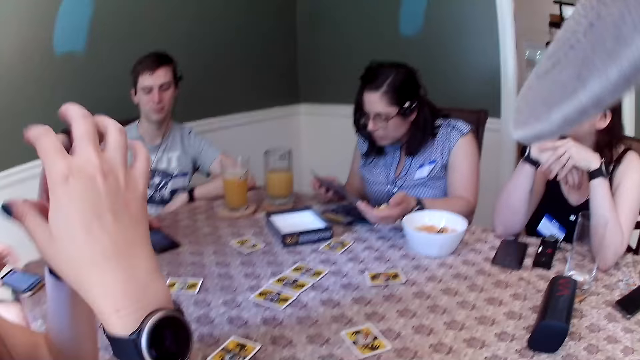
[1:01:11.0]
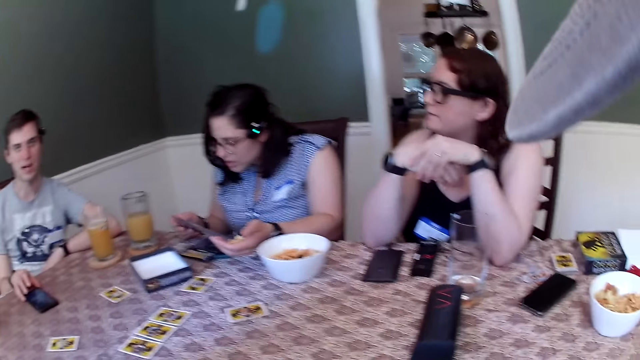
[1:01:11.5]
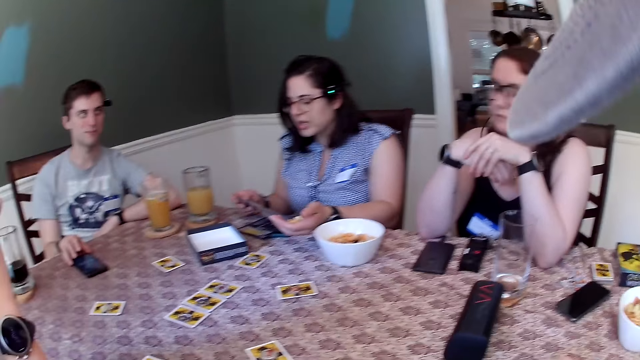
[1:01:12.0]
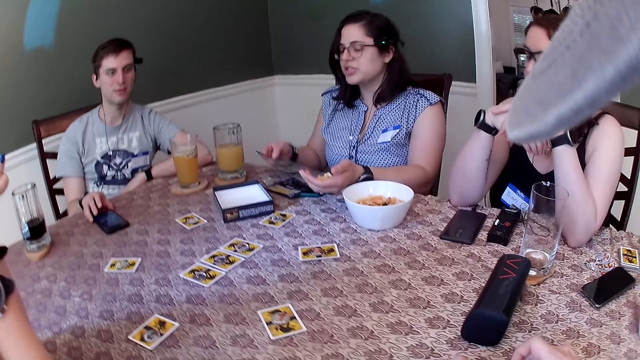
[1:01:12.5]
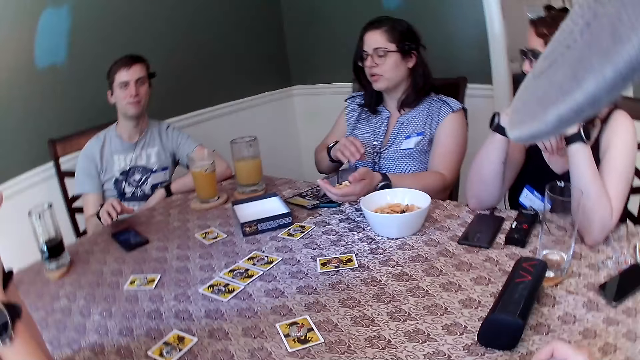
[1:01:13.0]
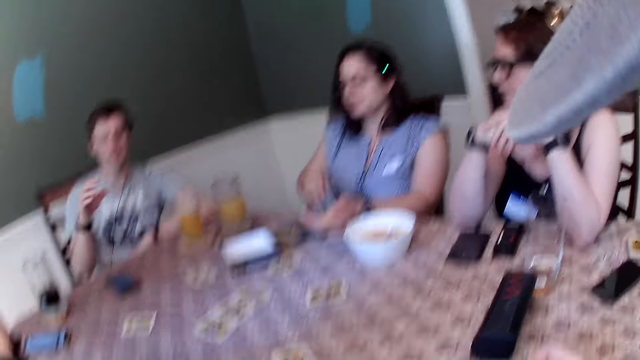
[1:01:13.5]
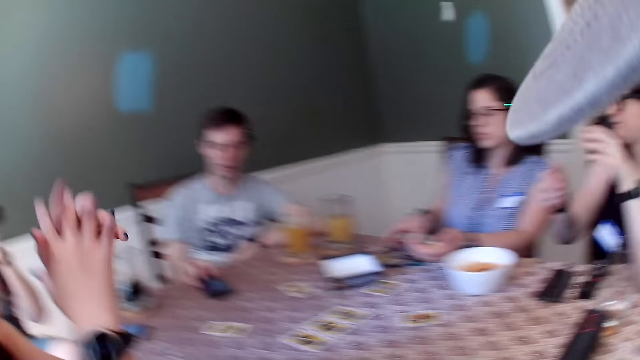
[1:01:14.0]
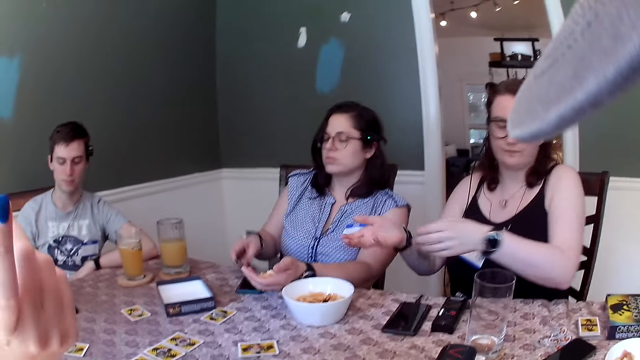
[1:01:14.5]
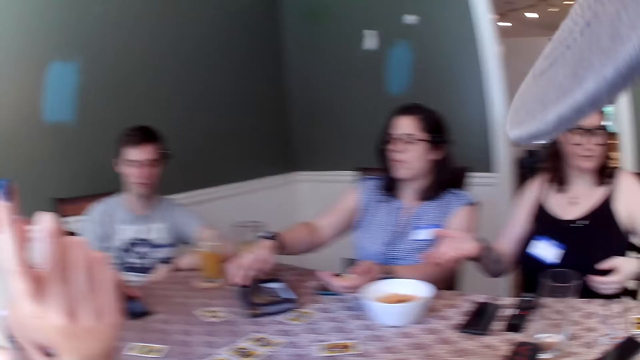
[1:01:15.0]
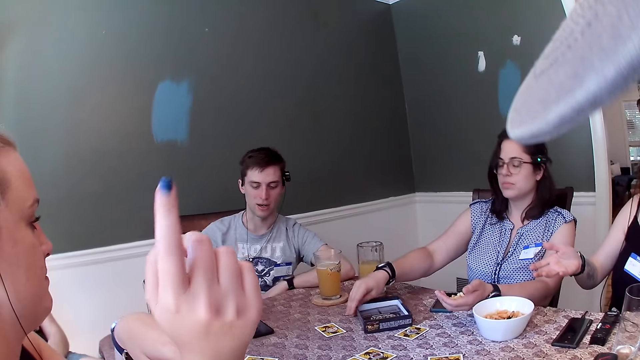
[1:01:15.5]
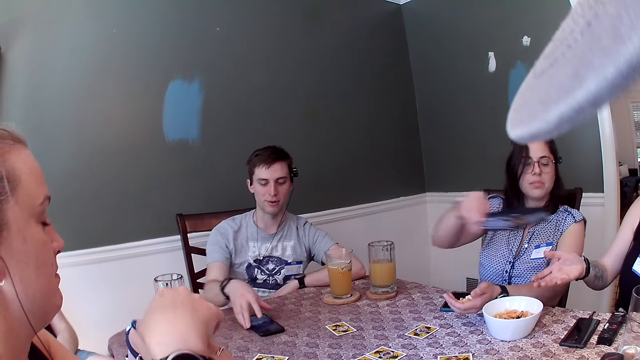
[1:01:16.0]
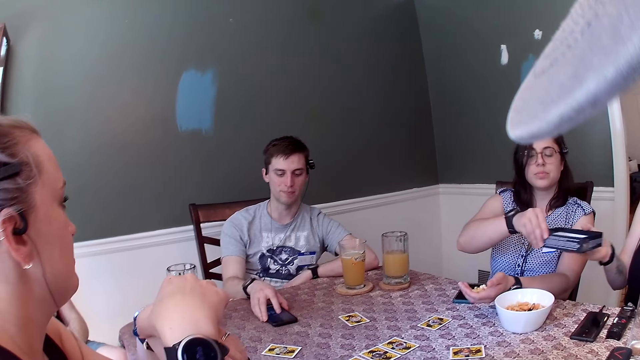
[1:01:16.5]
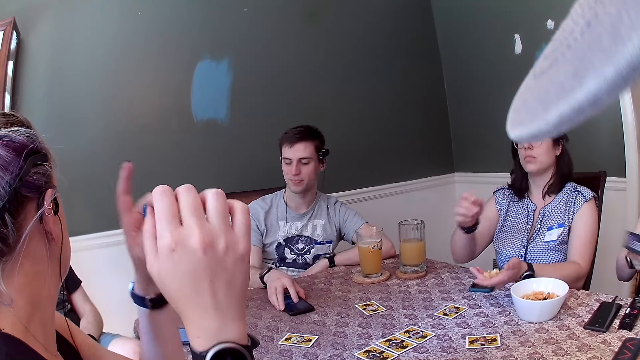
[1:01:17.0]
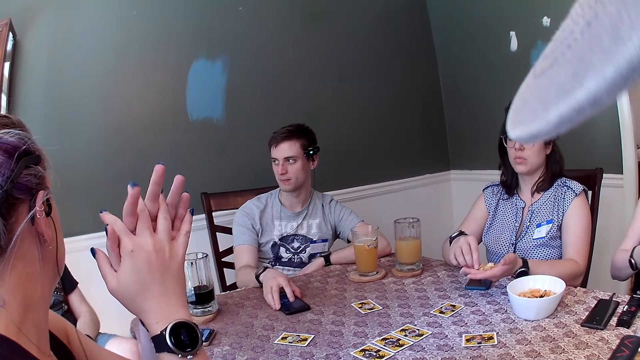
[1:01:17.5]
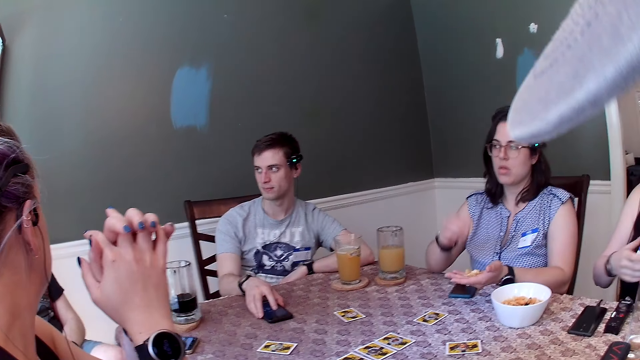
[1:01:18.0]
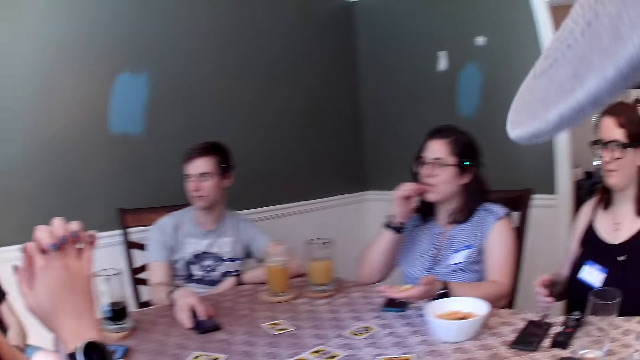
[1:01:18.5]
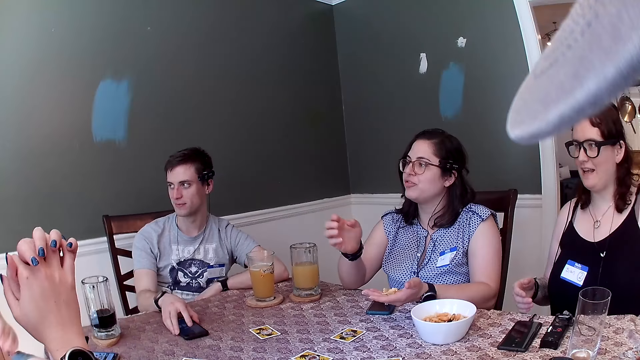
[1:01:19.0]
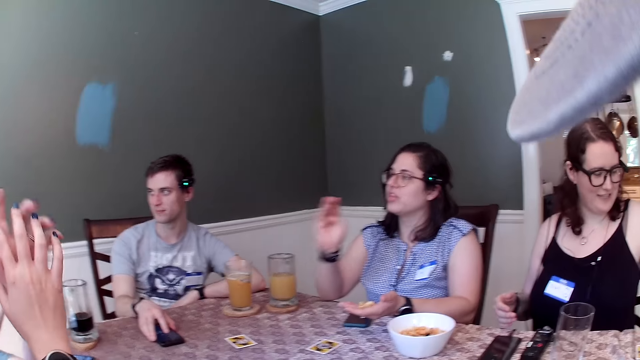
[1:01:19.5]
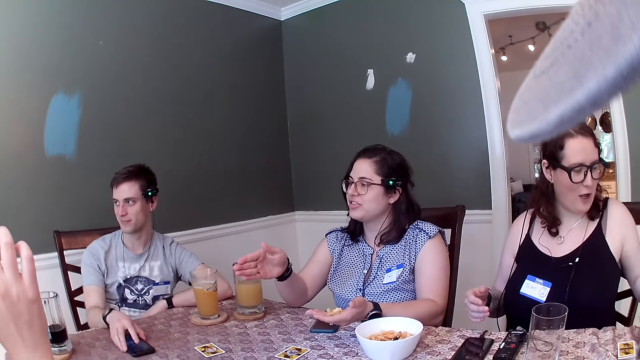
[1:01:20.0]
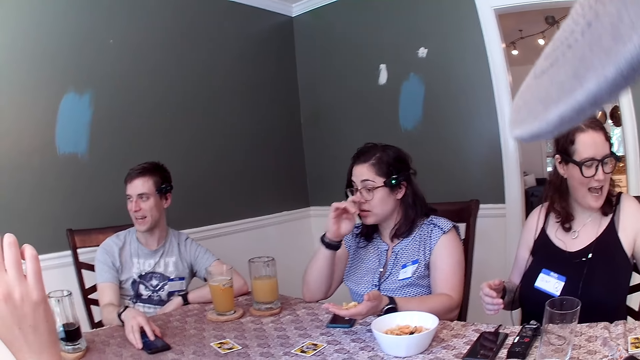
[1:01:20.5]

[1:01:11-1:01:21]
A woman flaps the hand. Another woman reads the page of the magazine, closes the page of the magazine, and turns the magazine upside down. She puts the magazine down on the table and picks the magazine from the table with her right hand. She drops the magazine in a bookcase with her right hand. She picks up the bookcase from the table with her right hand. She gives the bookcase to the first woman with her right hand. The other woman puts the hand down. She eats chin chin out of her left hand. She picks the bites from the hand. She flaps the hand.

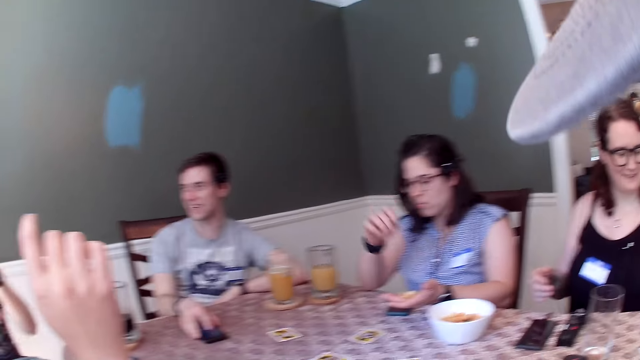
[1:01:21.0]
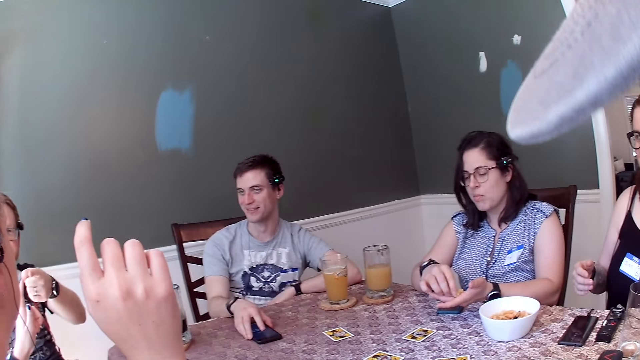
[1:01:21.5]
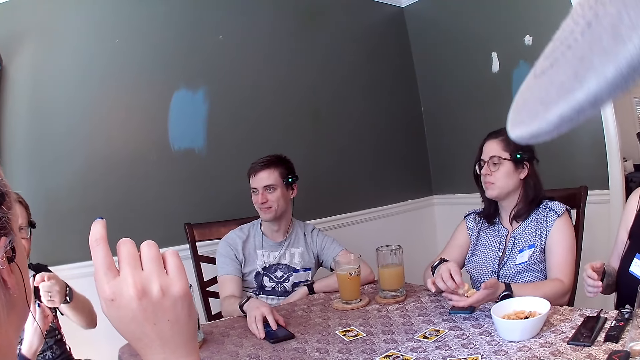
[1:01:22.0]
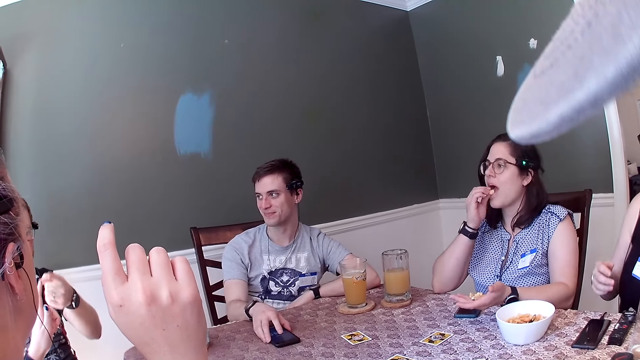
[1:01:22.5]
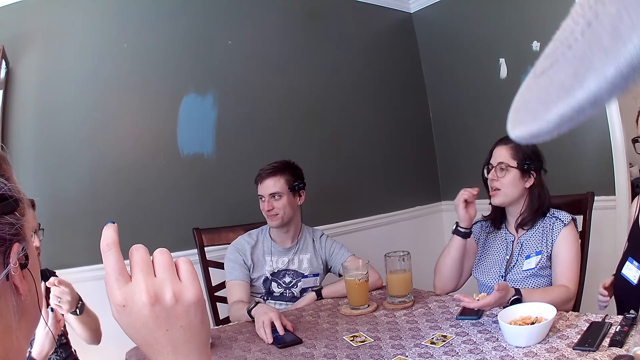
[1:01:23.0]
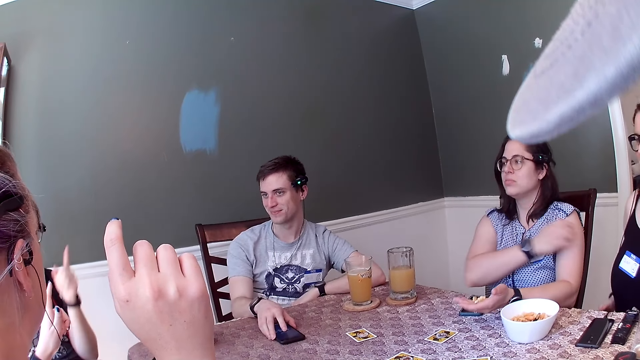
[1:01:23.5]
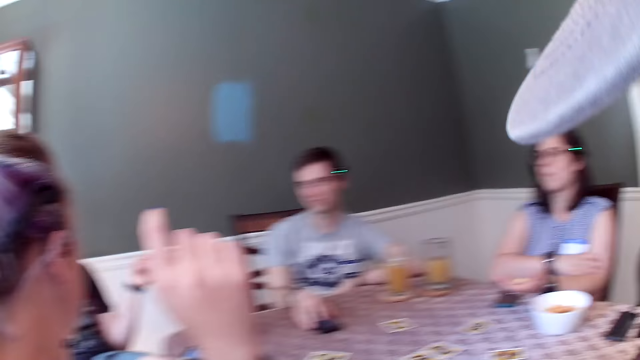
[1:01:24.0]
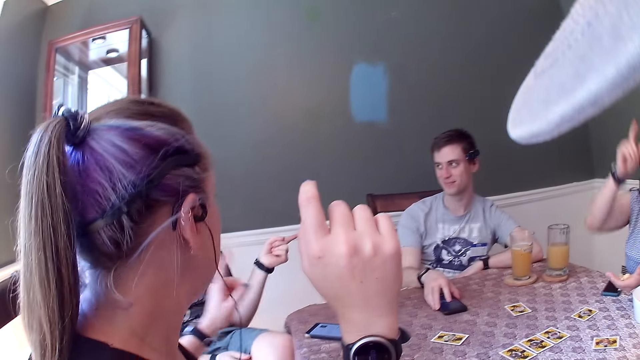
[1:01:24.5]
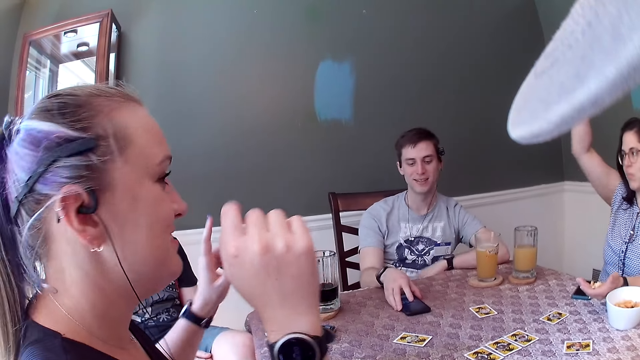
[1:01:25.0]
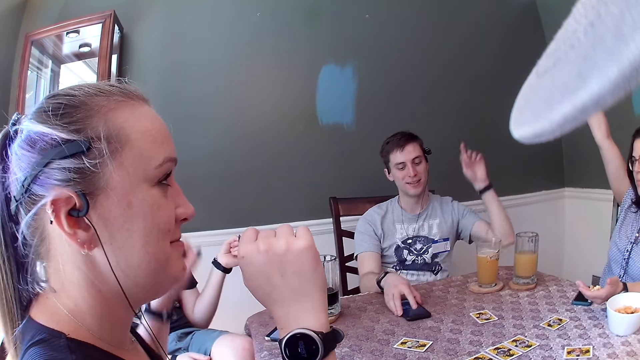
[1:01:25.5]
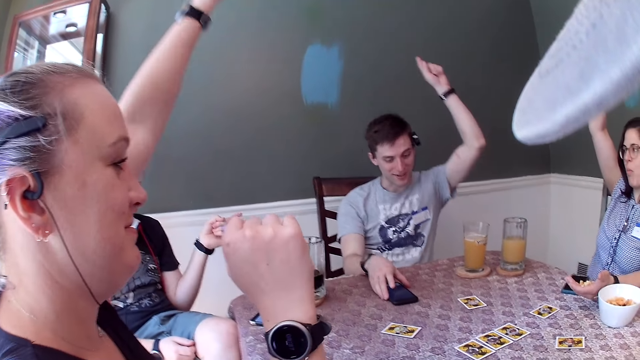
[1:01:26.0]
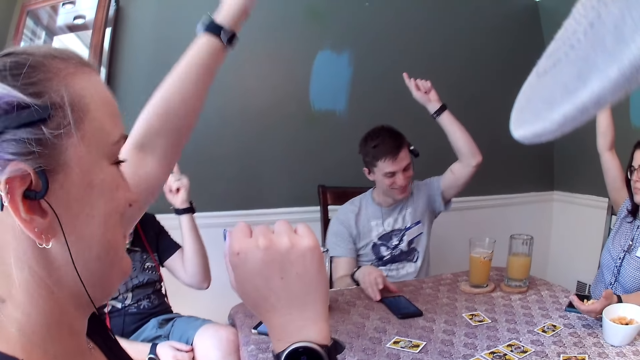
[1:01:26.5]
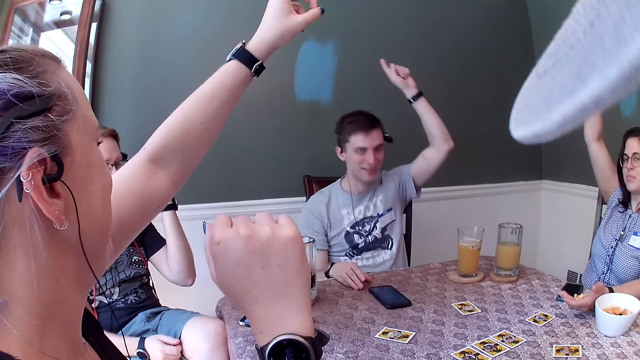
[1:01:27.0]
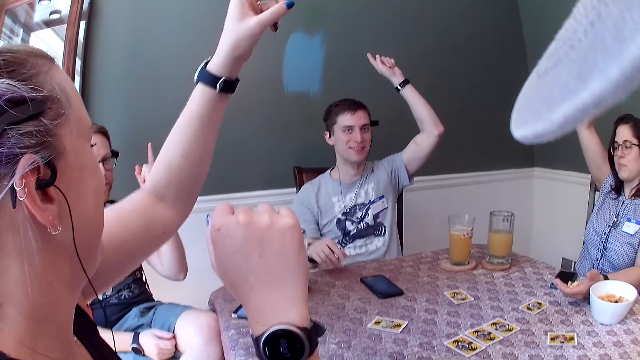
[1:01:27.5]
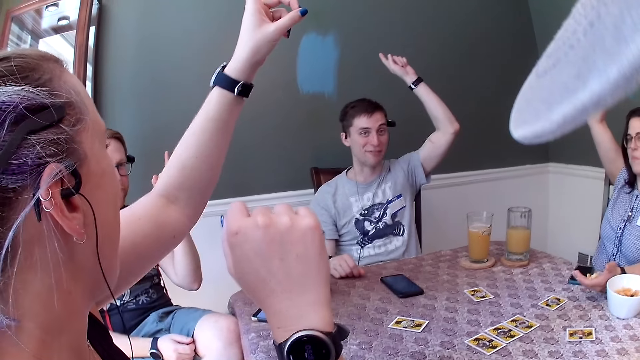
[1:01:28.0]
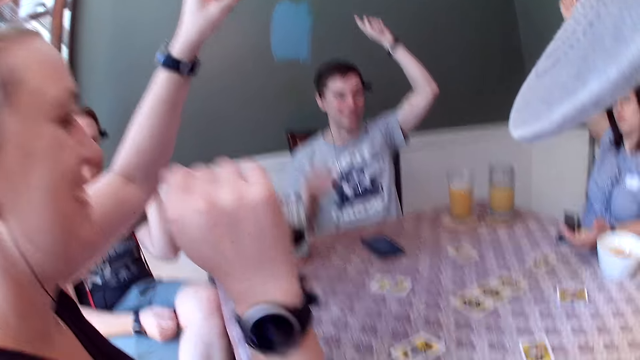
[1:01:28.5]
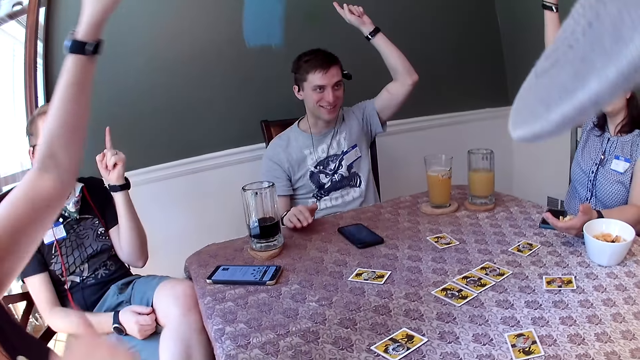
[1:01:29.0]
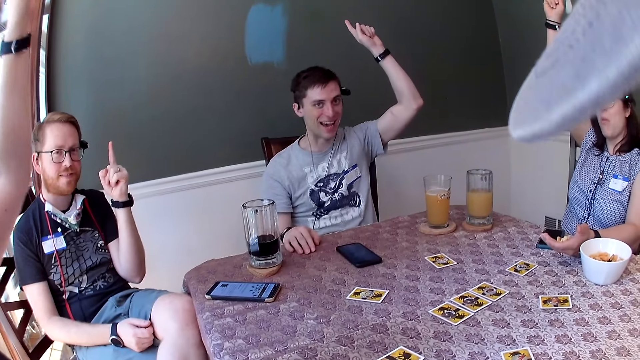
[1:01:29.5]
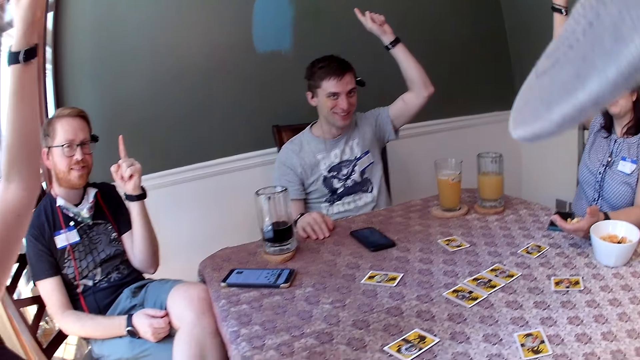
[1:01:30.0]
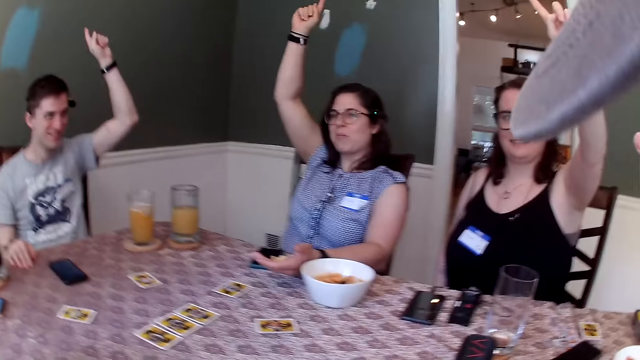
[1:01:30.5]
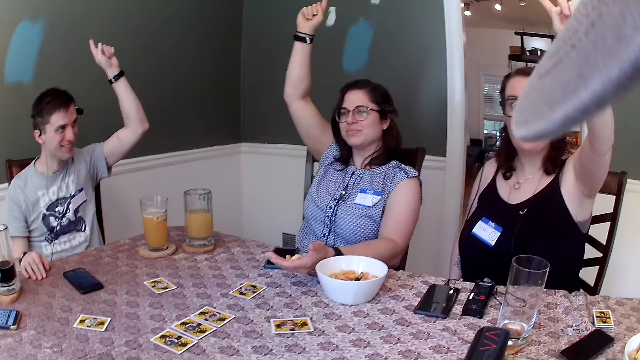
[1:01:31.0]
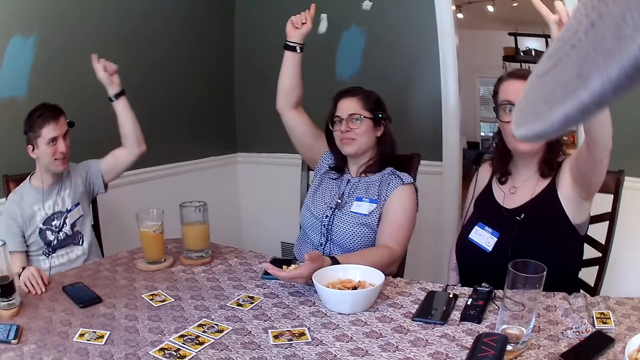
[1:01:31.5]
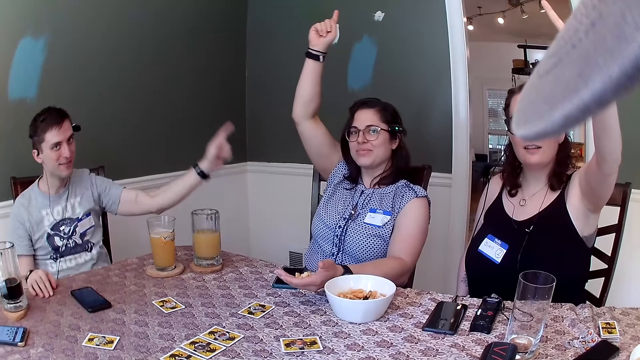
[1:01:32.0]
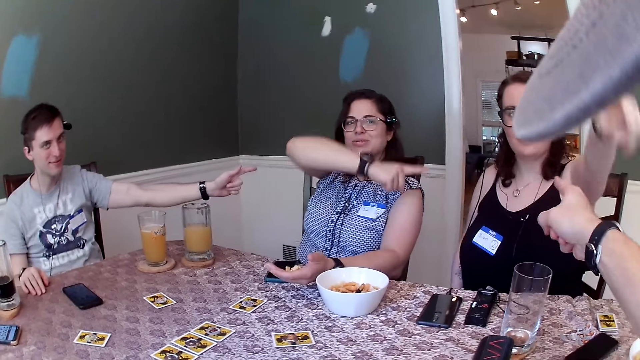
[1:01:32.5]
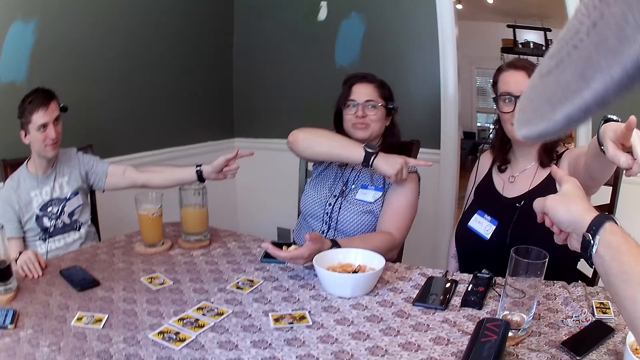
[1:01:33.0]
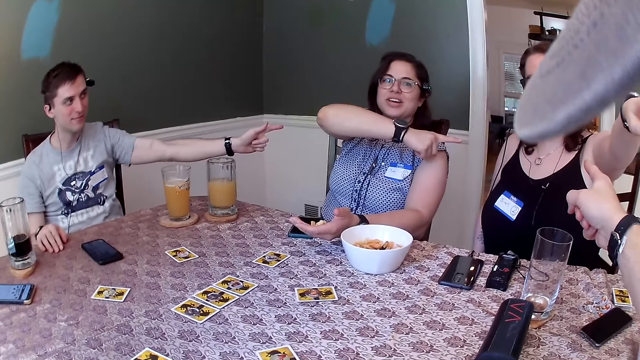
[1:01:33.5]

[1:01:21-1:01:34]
The woman touches the sunglasses with the hand, picks the bites from the hand, and eats the bites. She runs the body with the hand. She raises up her right hand. A man raises up his left hand. Another woman raises up her left hand. Another man raises up his left hand. A third woman raises up her left hand. The first man points at the first woman. The third woman points at the camera wearer. The first woman points at the third woman. The camera wearer points at the third woman.
